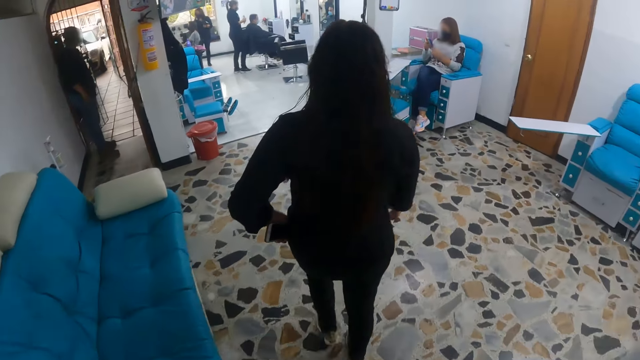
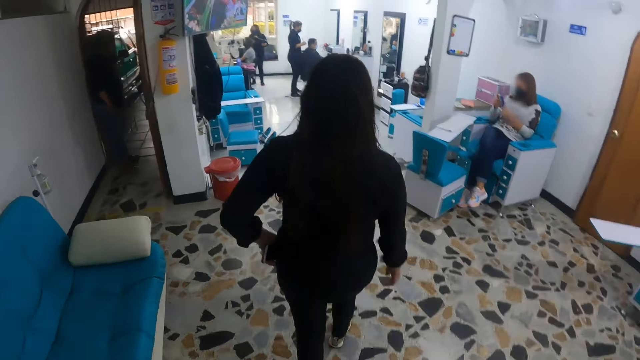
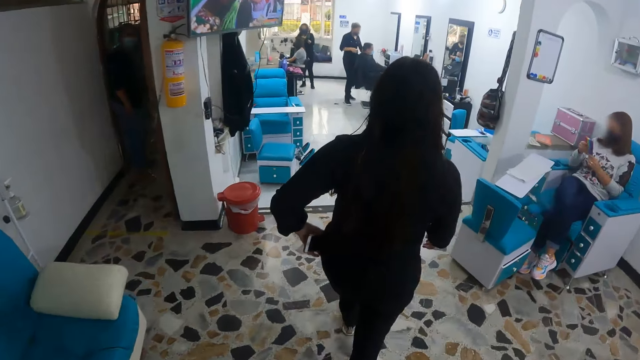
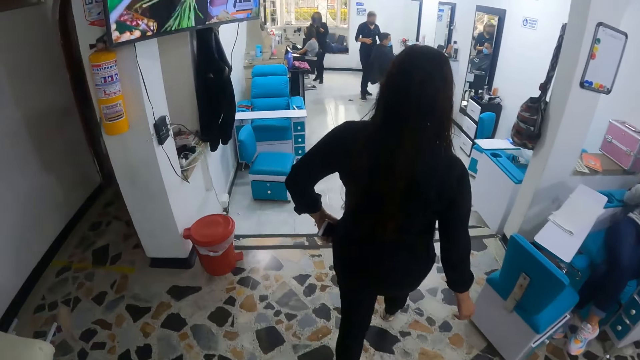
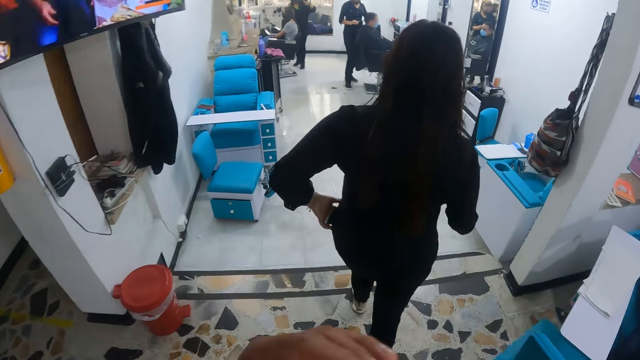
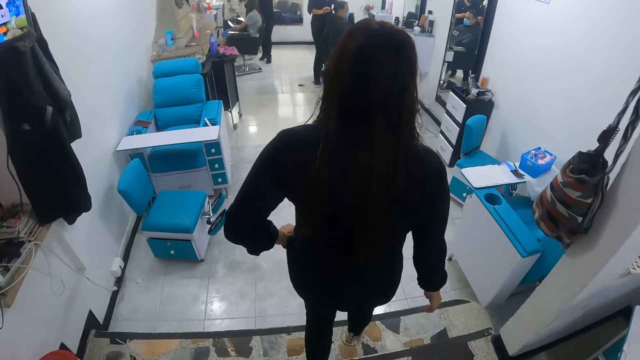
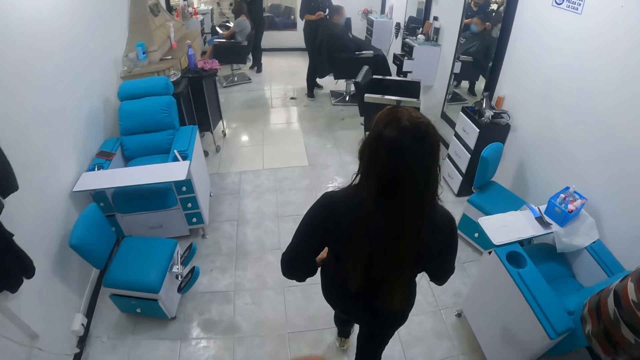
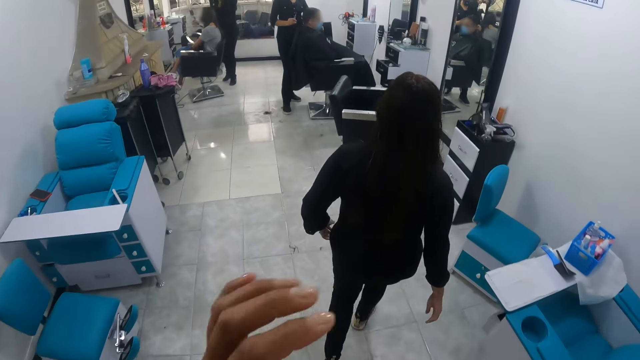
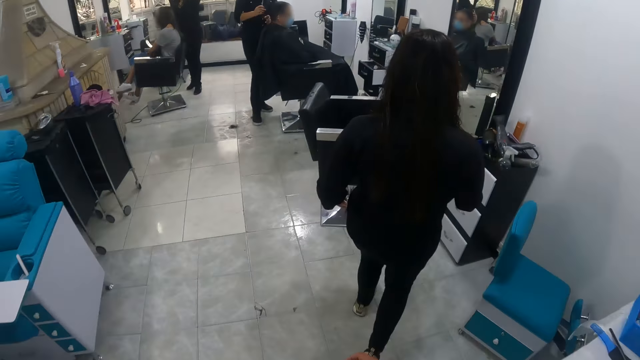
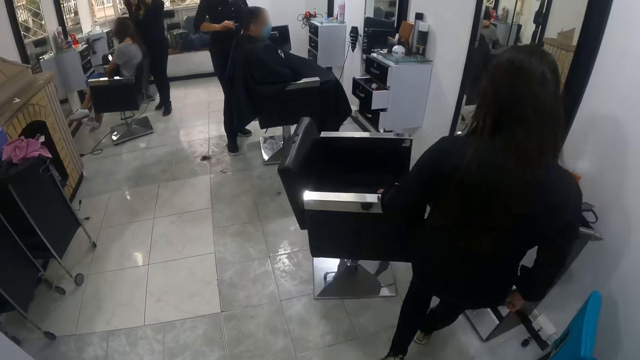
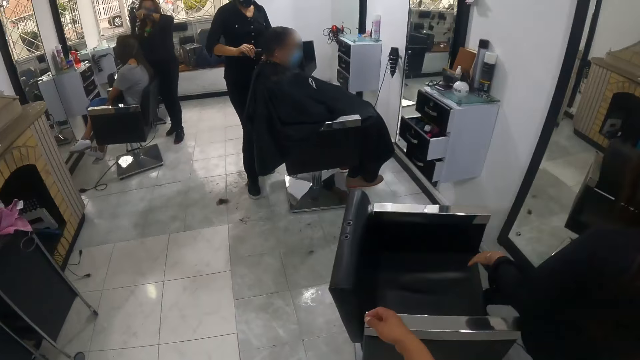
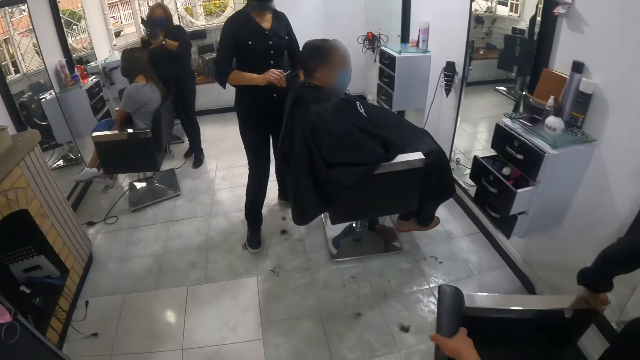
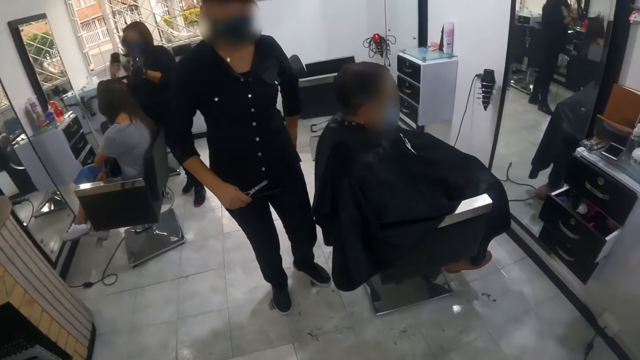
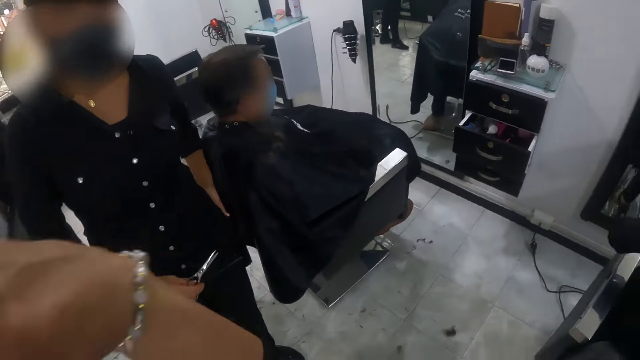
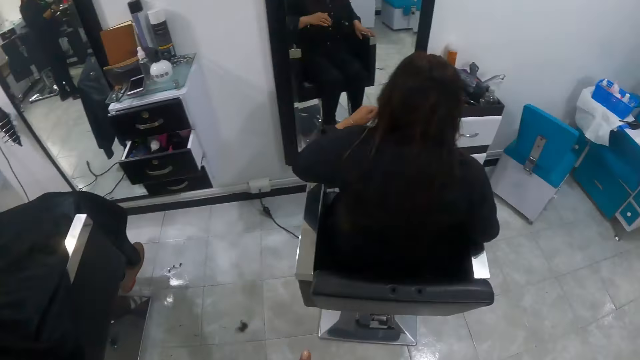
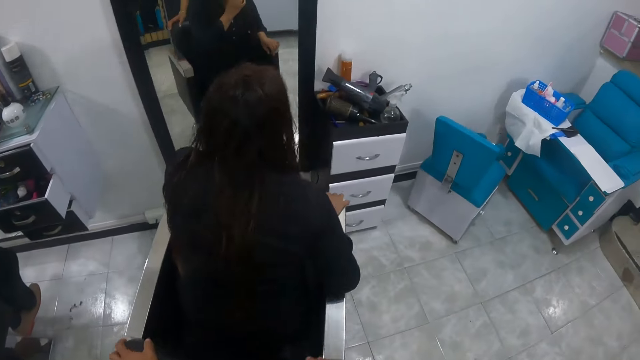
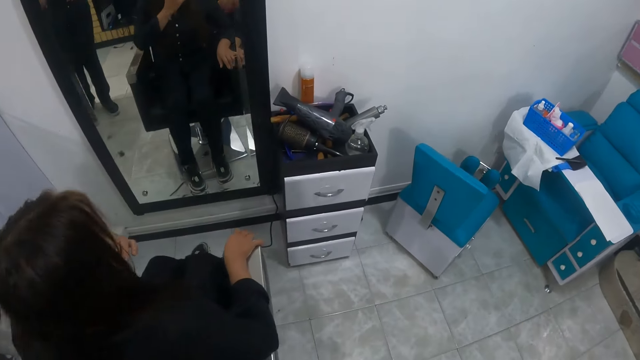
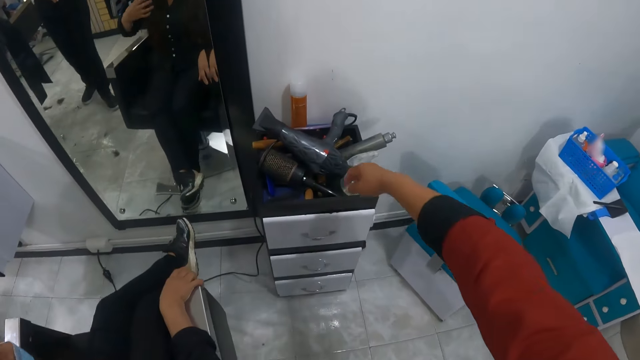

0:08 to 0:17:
The woman walks into a salon. The camera wearer walks into the salon. The woman puts the phone in her pocket with her left hand. The camera wearer adjusts a chair in the salon with her right hand. She touches the chair. She interacts with another woman.

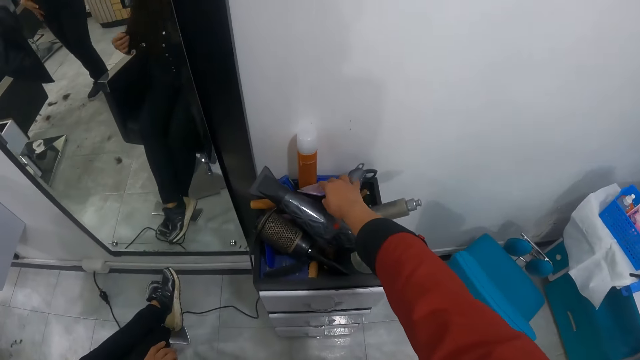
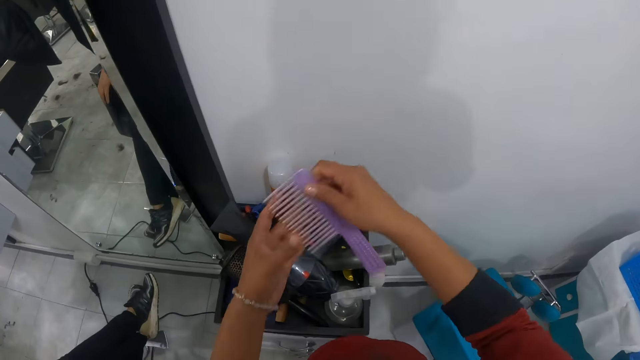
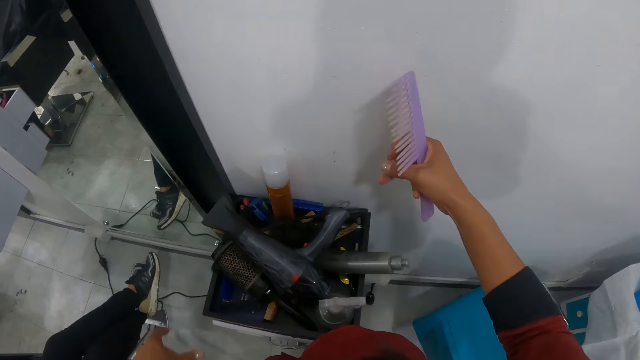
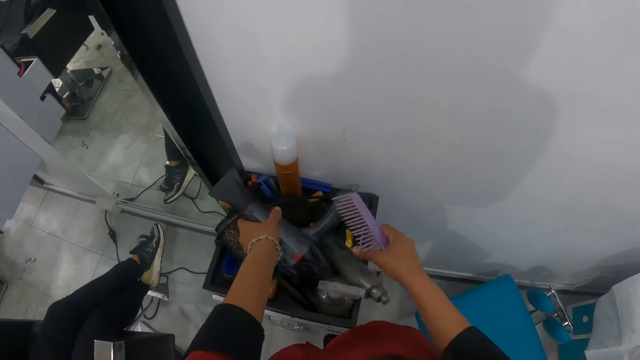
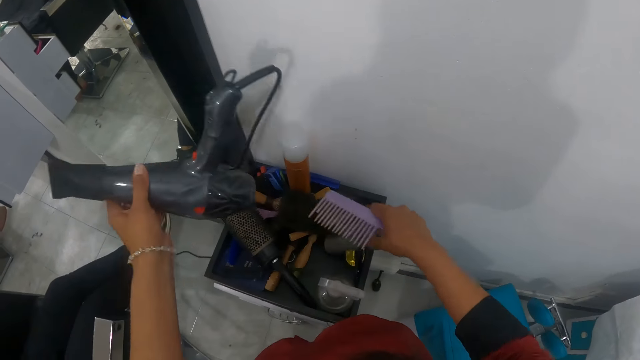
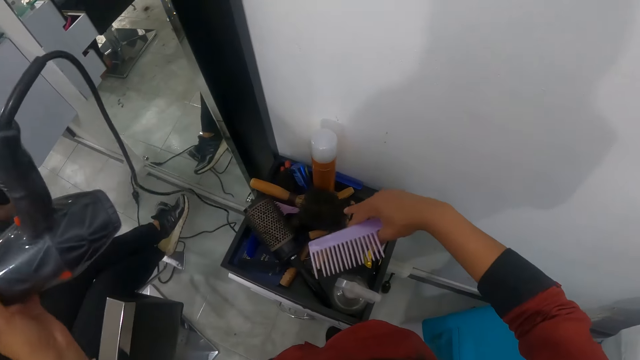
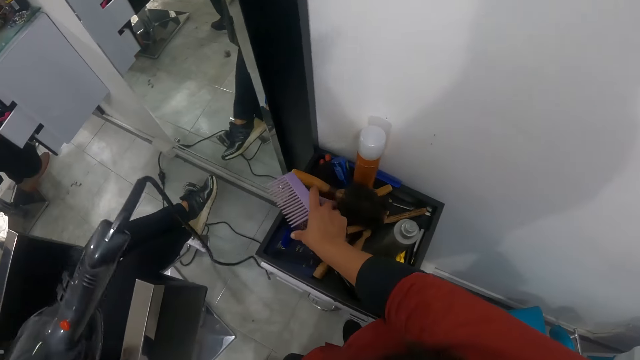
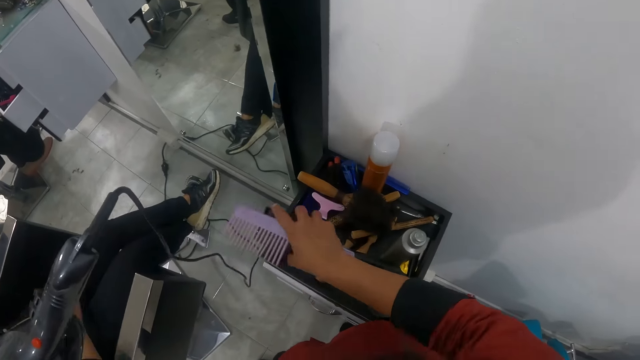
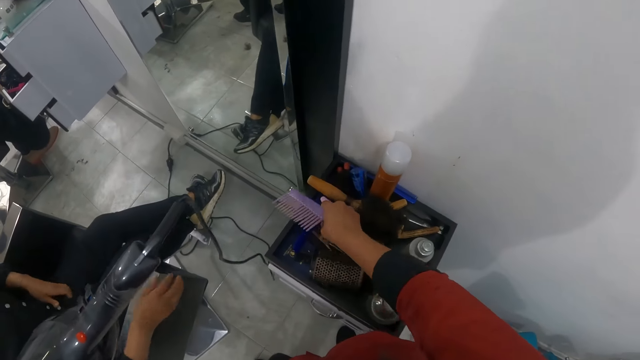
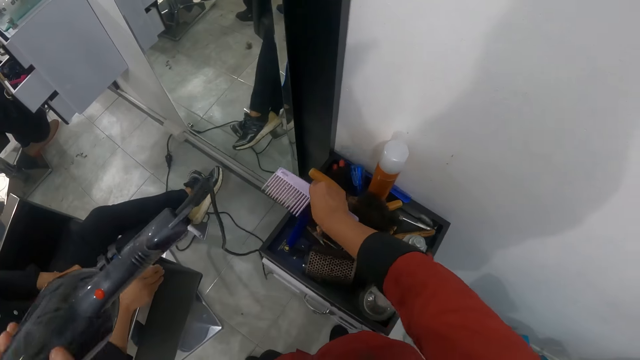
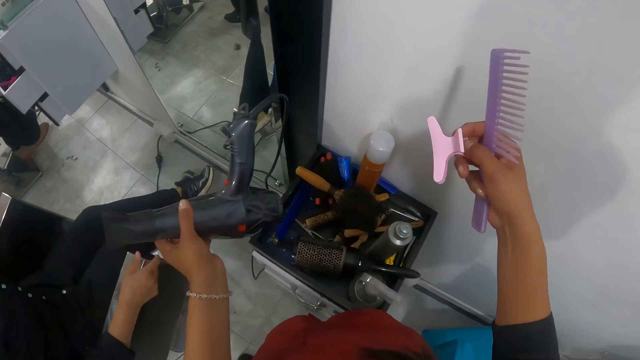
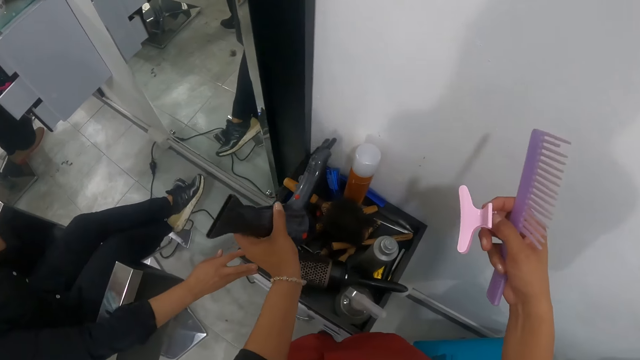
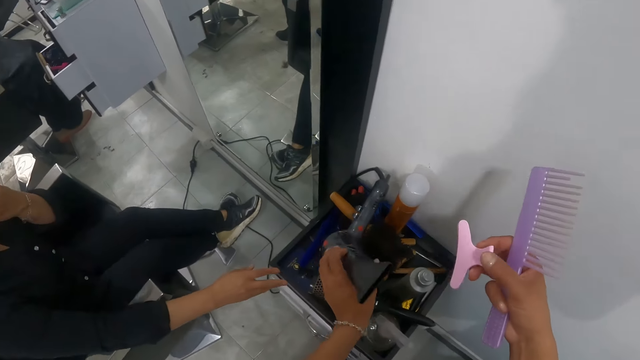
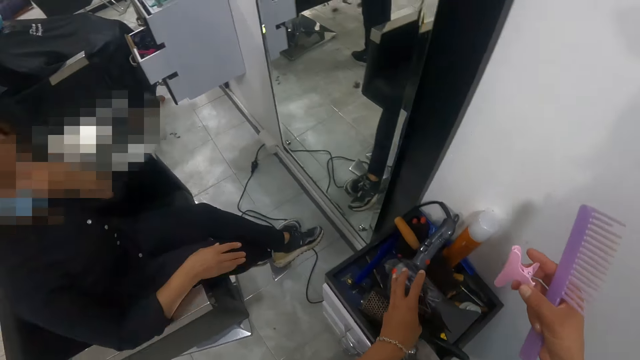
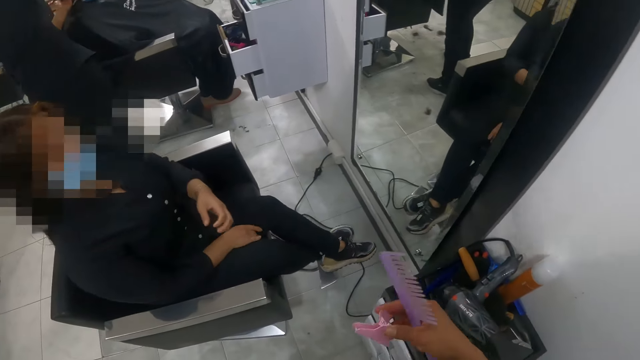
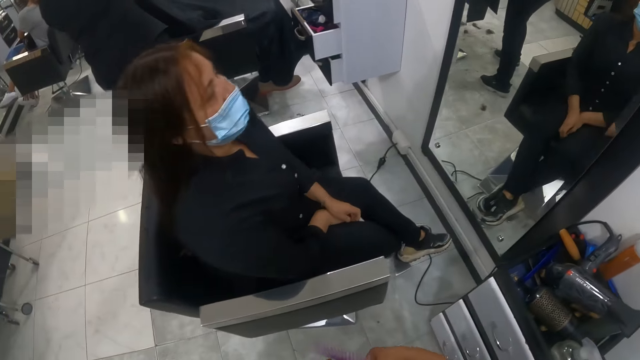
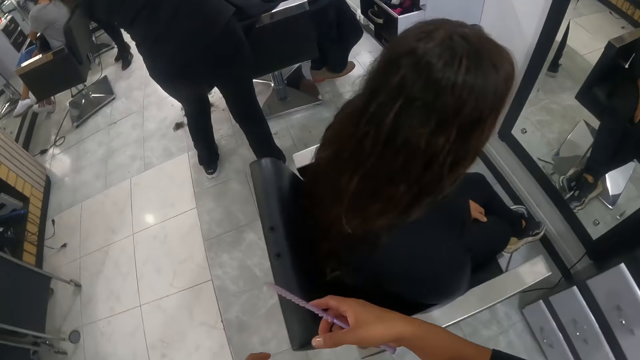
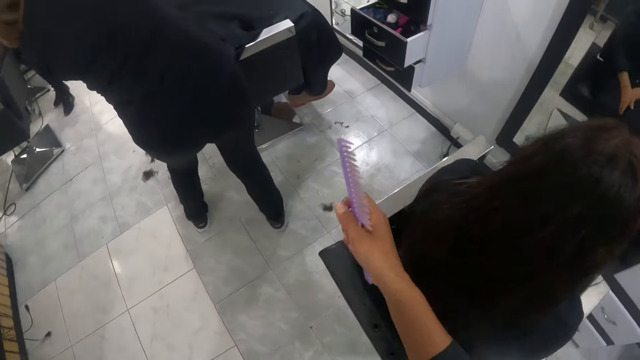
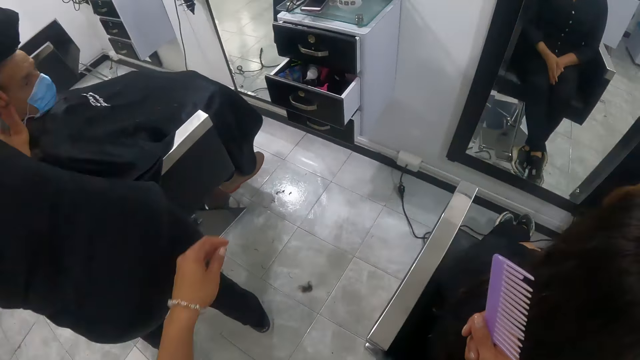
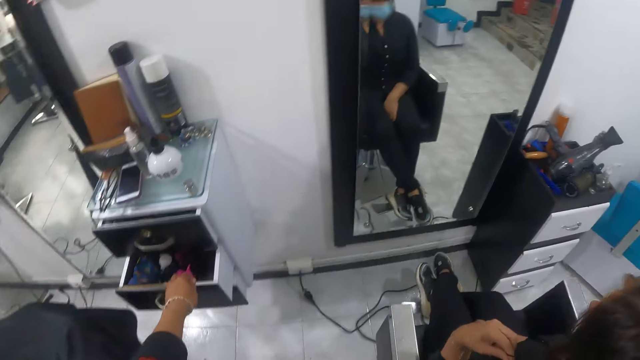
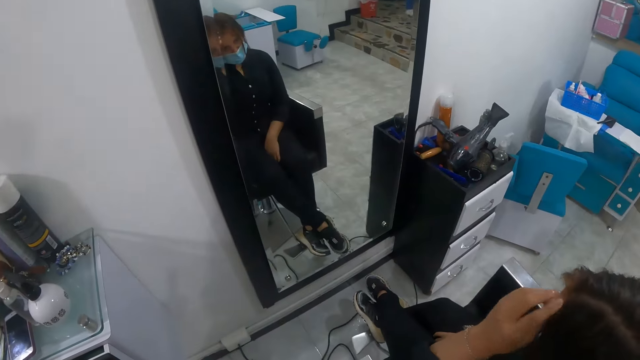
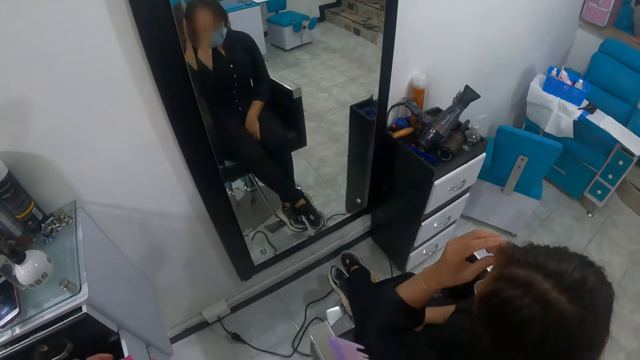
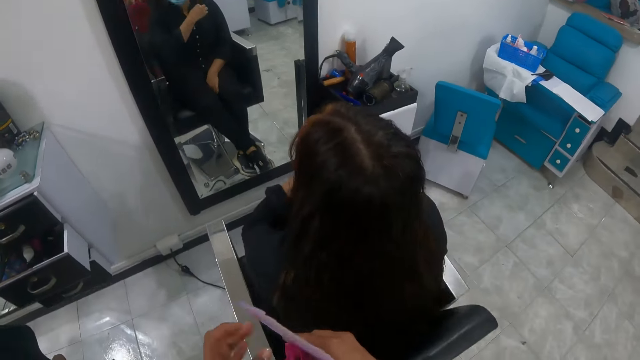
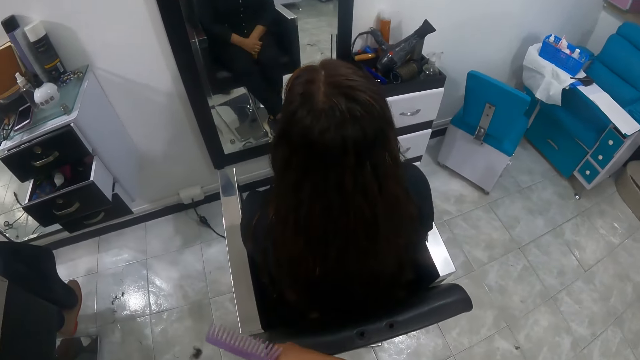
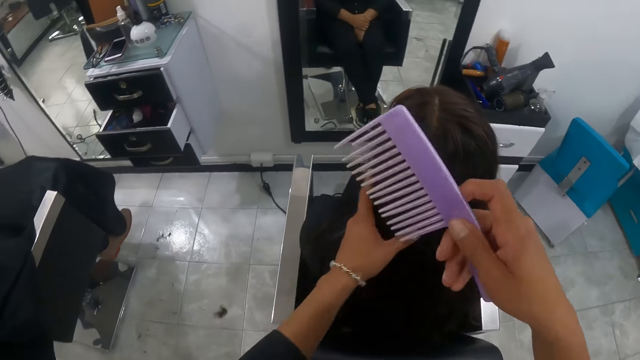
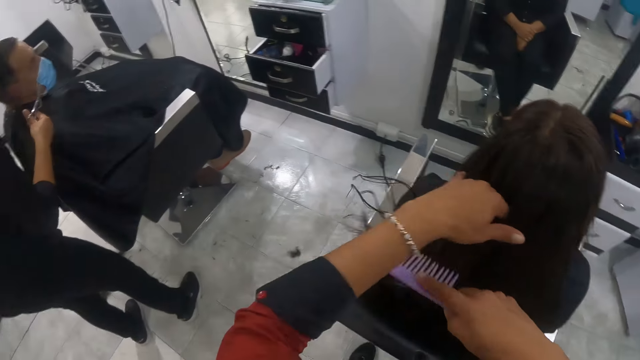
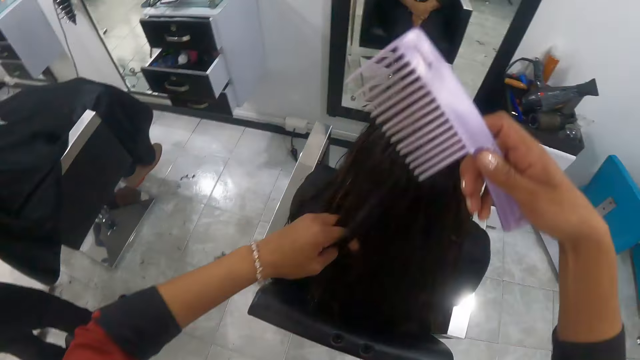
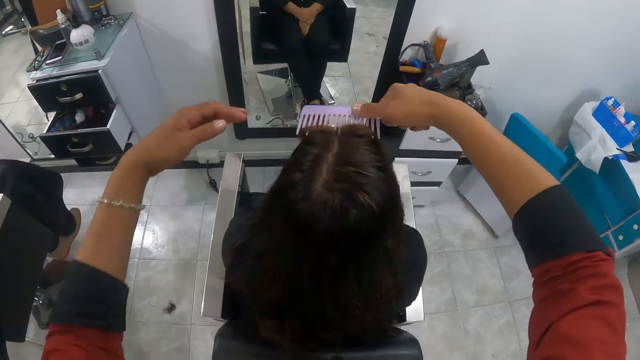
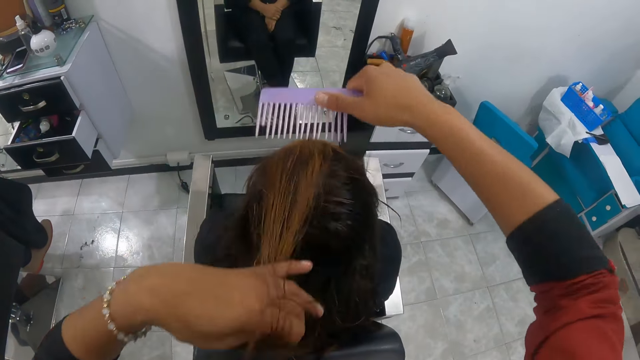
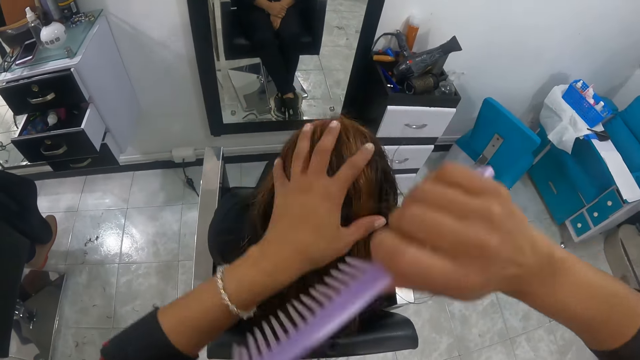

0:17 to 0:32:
The camera wearer picks a comb, a hair comb, from a drawer with her right hand. She holds the comb with both hands. She holds the comb with her right hand. She adjusts a hair spray bottle on the drawer with her right hand. She picks a hair dryer from the drawer with her left hand. She picks a hair brush, a styling hair brush, from the drawer with her right hand. She drops the hair brush on the drawer with her right hand. She picks up a hair clip from the drawer with her right hand. She drops the hair dryer on the drawer with her left hand. She moves around. She picks up the hair clip from the drawer with her left hand. She holds the woman's hair with her left hand and combs the woman's hair with the comb in her right hand. She adjusts the woman's hair with her left hand.
